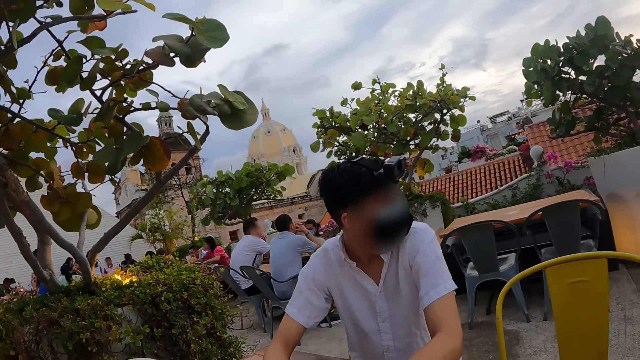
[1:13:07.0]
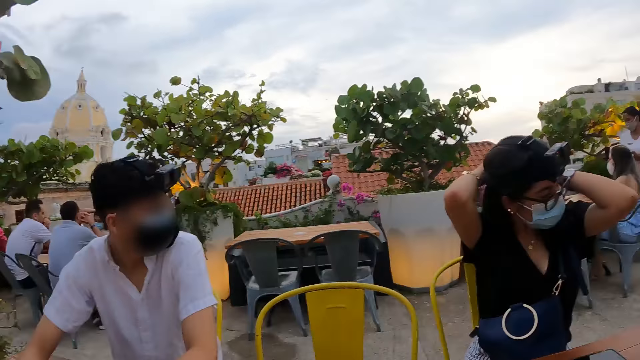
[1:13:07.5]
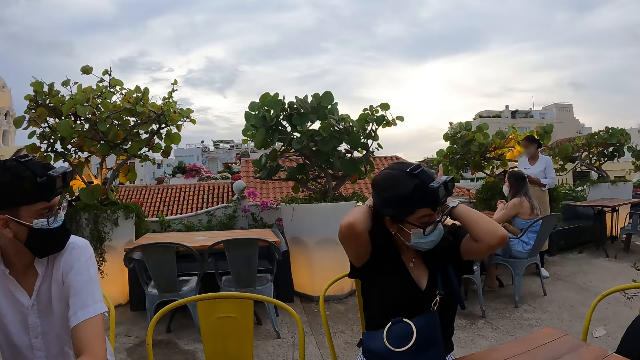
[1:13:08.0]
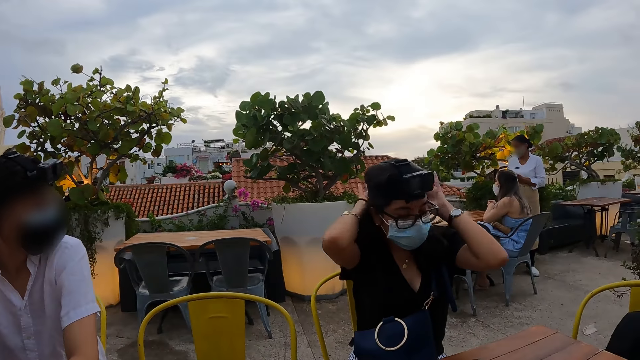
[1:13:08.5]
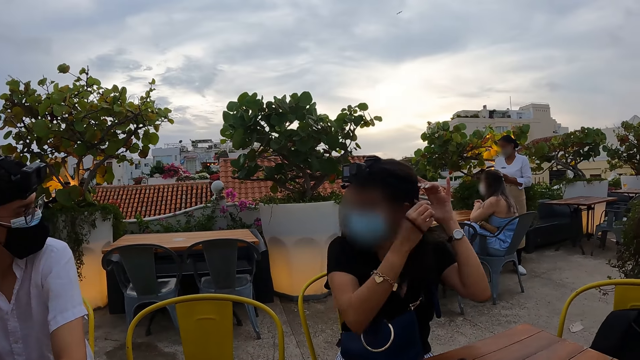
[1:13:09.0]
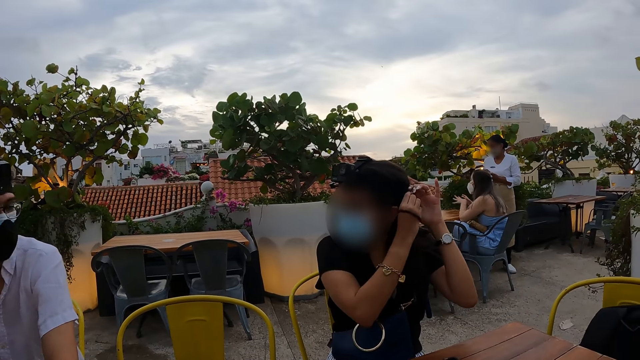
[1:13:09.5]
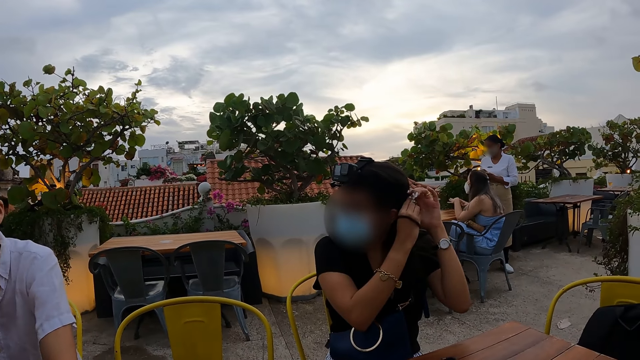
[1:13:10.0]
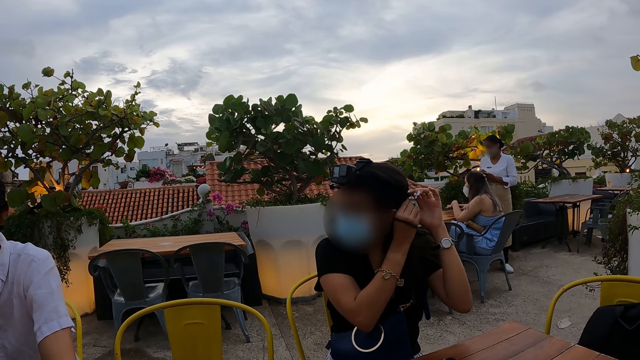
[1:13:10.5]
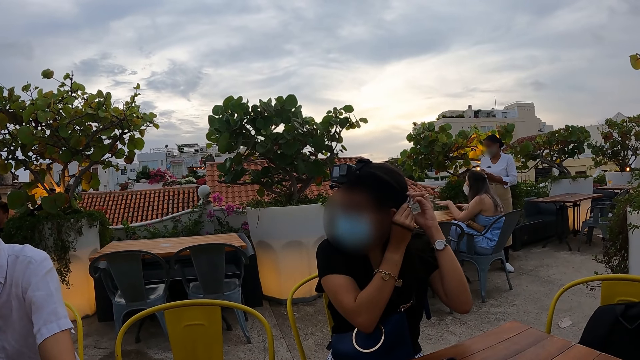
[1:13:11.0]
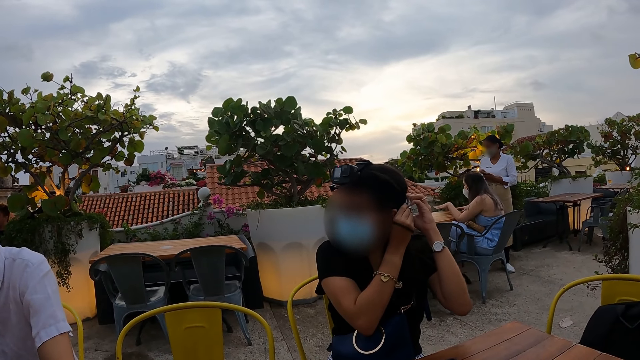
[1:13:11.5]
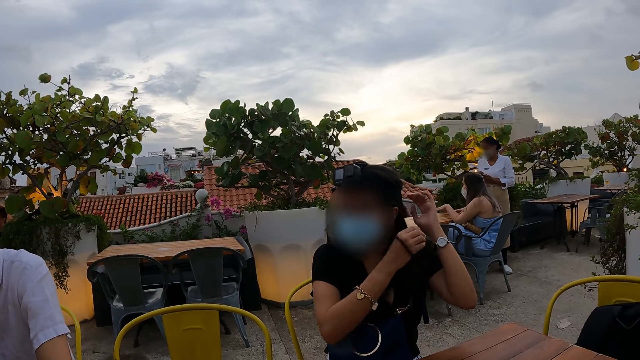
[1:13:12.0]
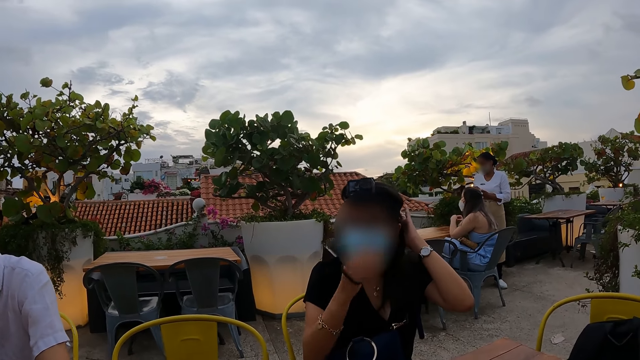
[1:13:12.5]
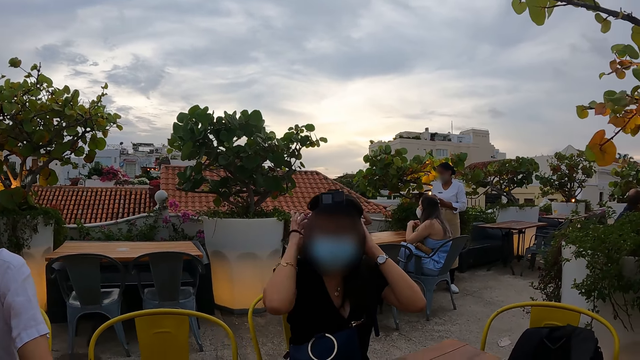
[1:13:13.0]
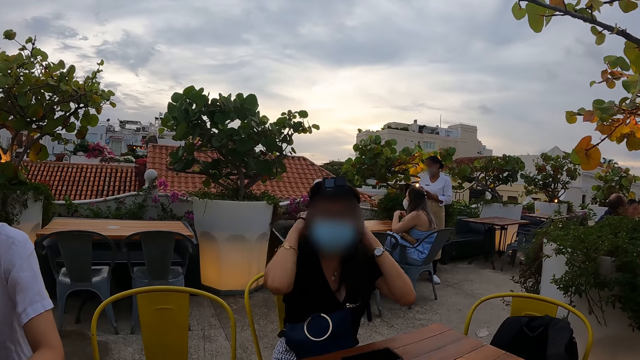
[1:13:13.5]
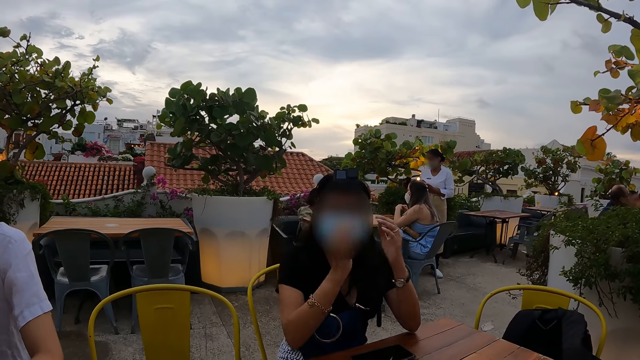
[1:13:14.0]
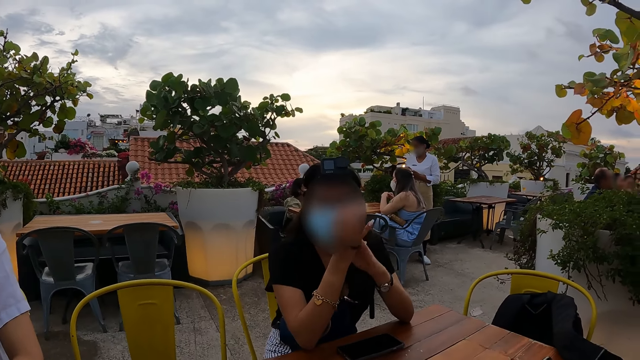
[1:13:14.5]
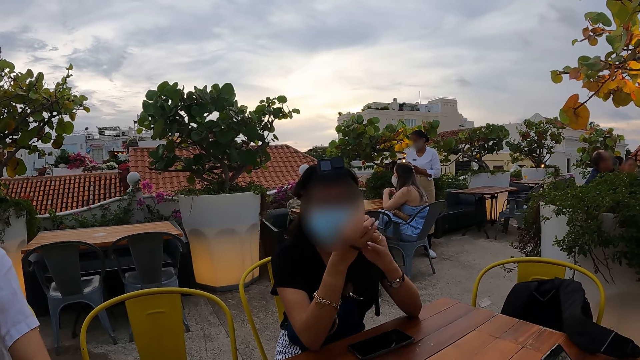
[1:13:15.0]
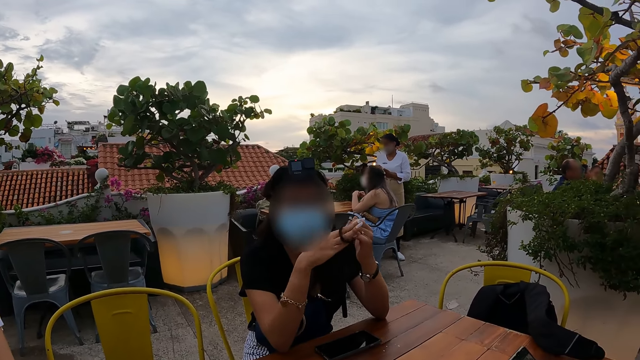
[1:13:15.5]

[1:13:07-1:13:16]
The camera wearer looks at the woman.

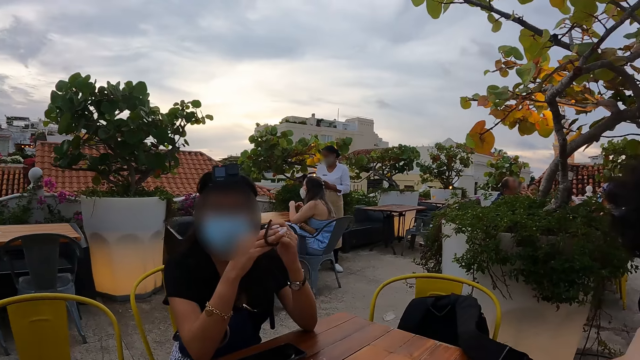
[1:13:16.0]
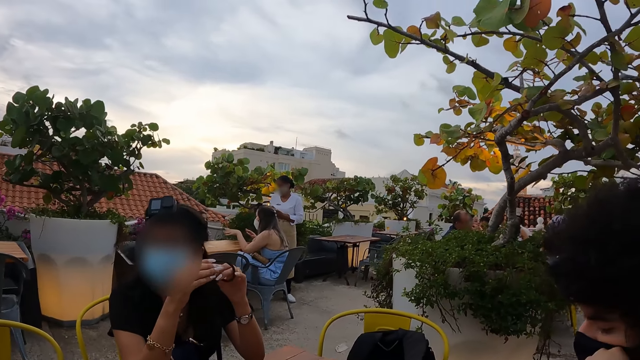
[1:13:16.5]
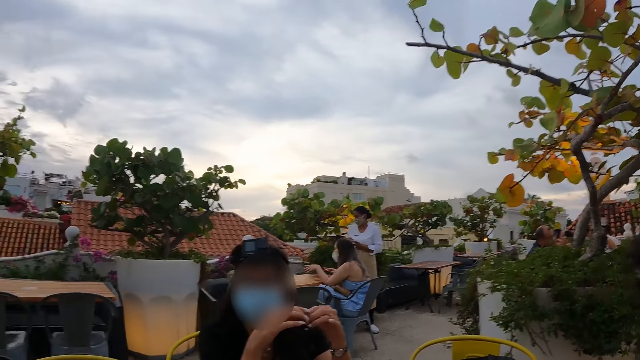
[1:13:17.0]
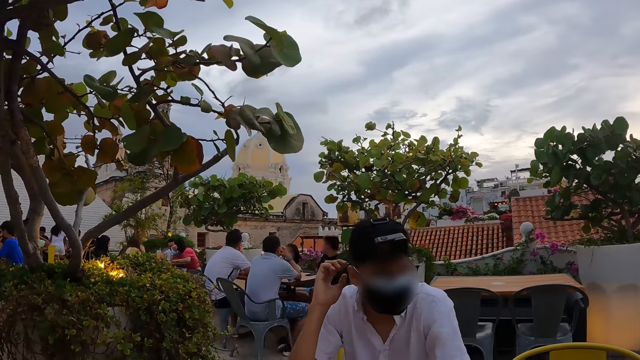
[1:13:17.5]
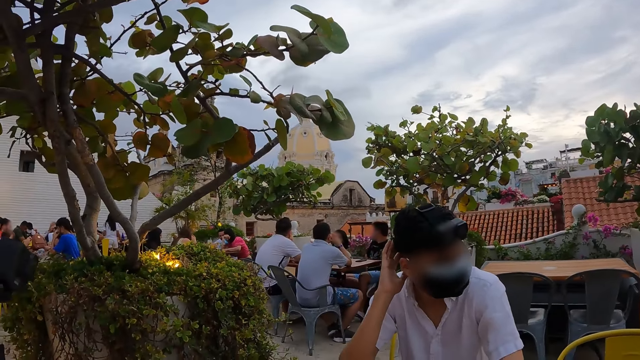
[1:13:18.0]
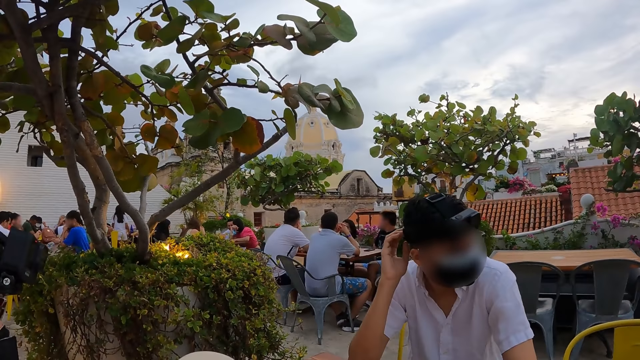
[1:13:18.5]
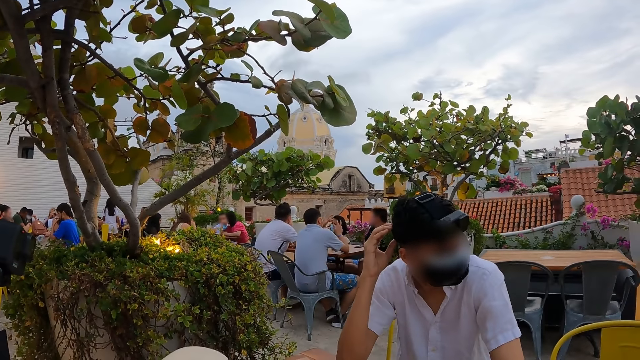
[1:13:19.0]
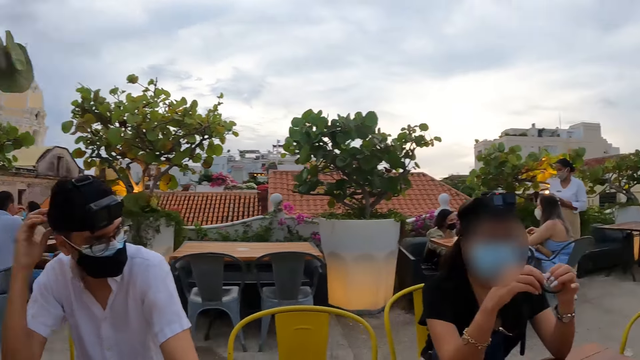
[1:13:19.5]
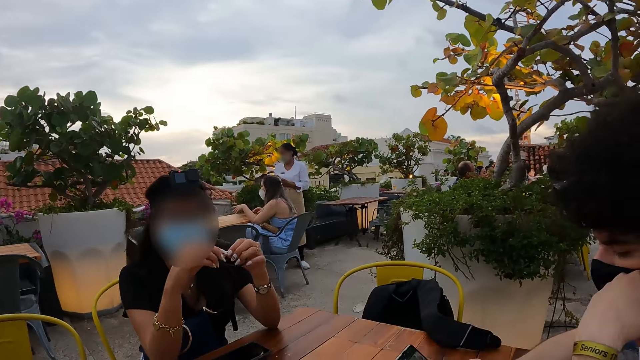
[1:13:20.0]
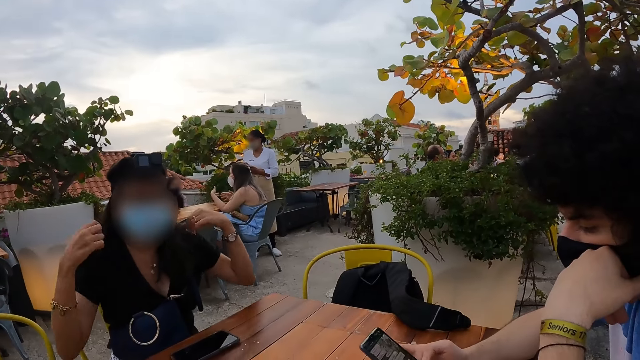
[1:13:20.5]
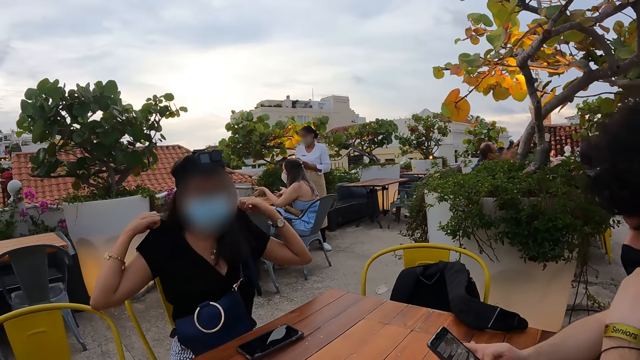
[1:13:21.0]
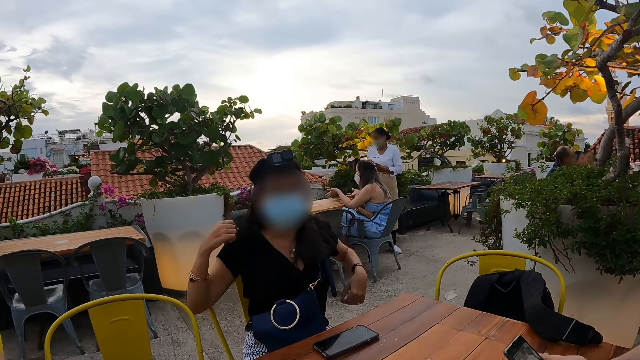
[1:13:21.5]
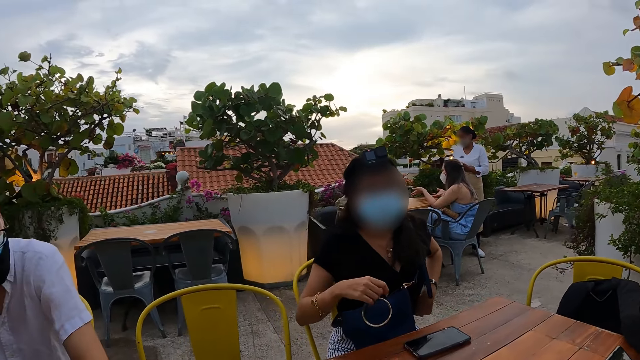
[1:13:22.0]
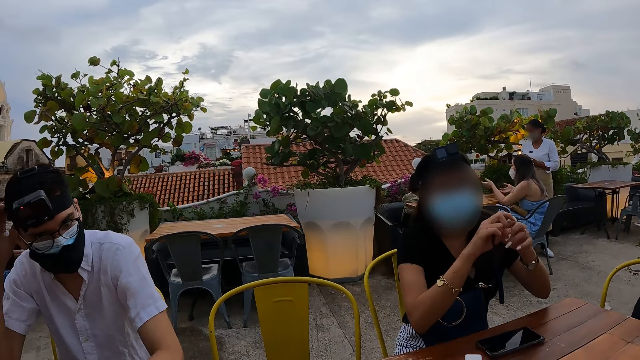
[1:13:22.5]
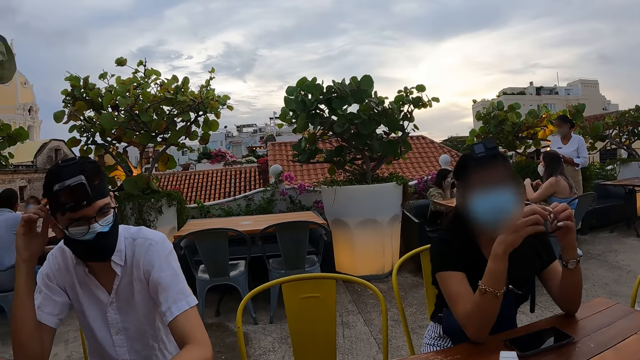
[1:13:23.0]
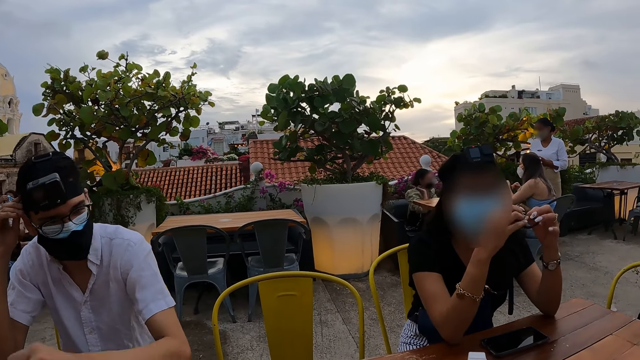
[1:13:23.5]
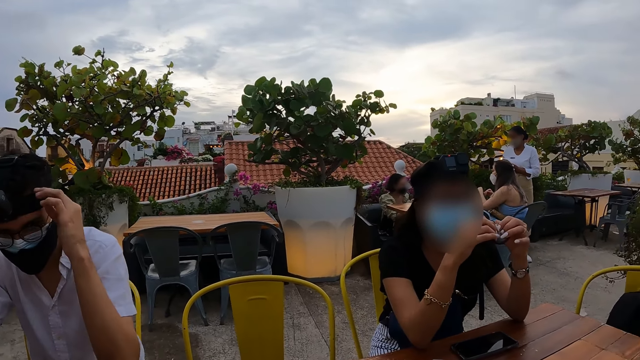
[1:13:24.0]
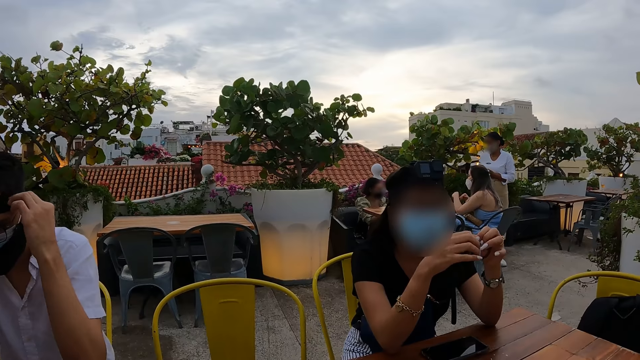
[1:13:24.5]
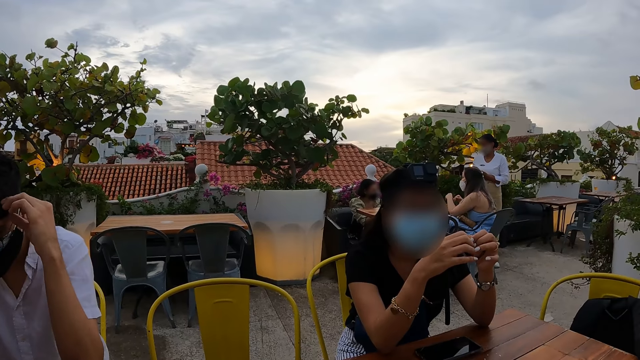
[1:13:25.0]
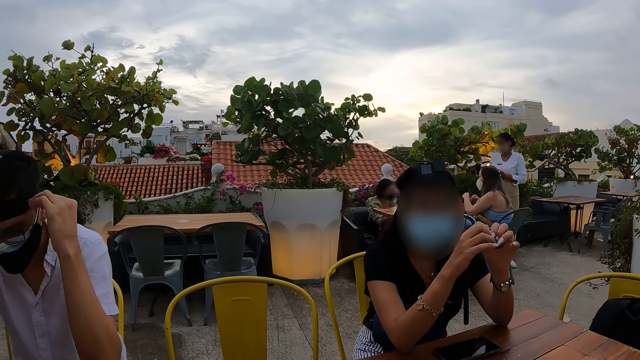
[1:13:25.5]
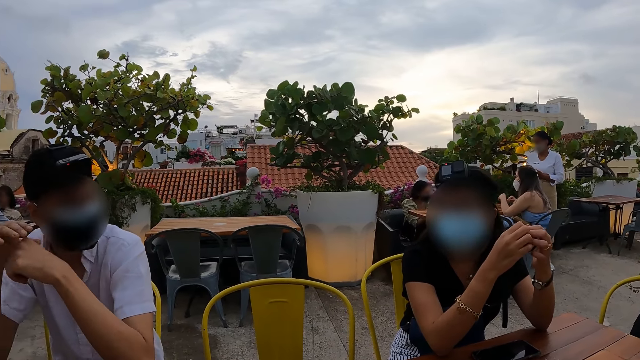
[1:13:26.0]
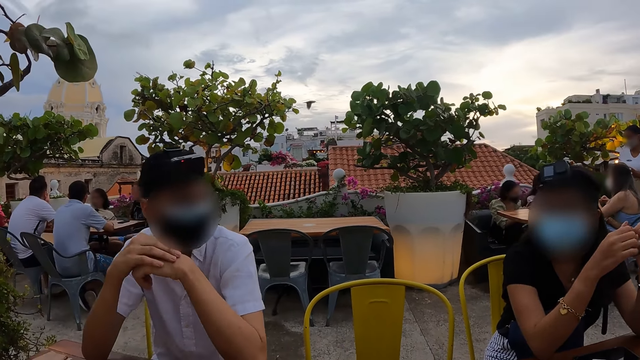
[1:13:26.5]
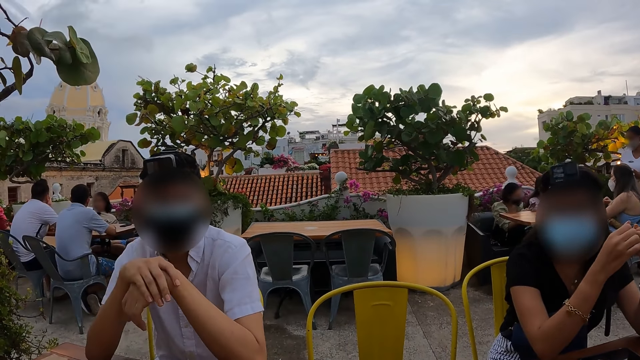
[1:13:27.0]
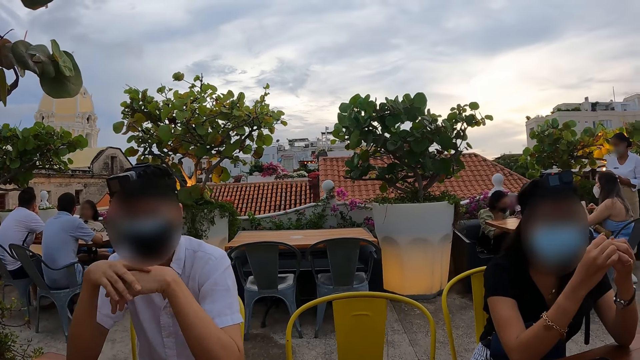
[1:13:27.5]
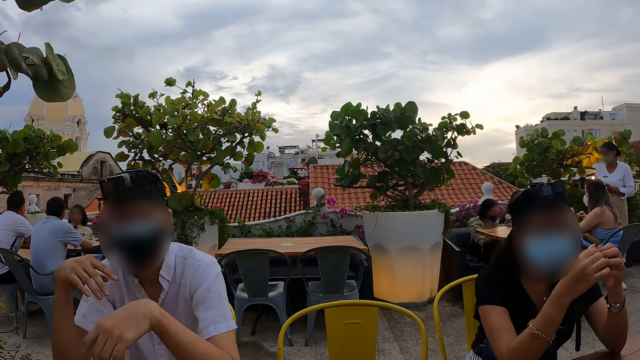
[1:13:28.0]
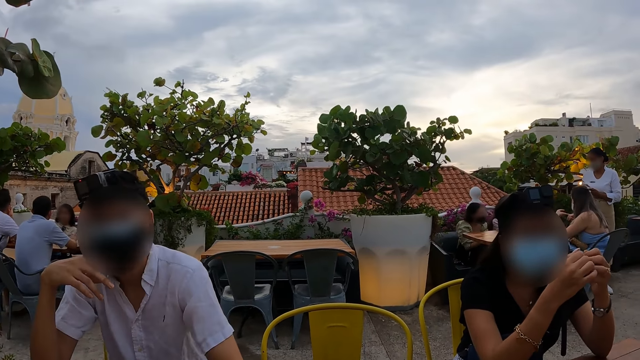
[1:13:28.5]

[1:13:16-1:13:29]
The camera wearer looks at the man.
